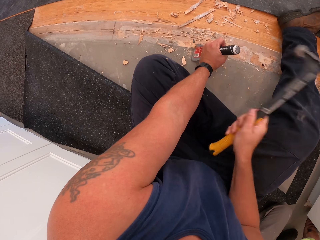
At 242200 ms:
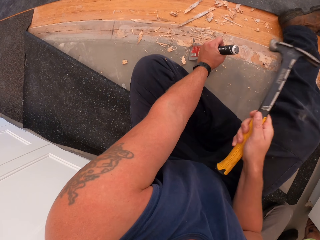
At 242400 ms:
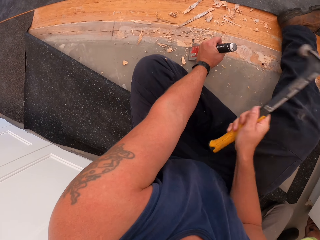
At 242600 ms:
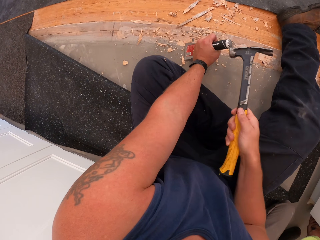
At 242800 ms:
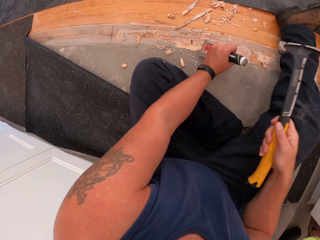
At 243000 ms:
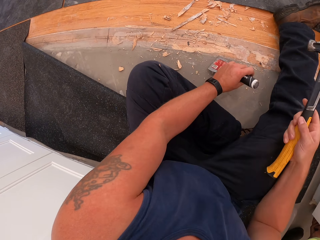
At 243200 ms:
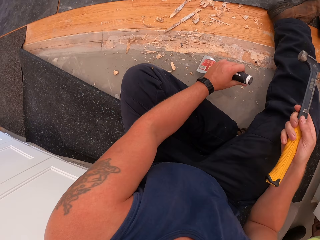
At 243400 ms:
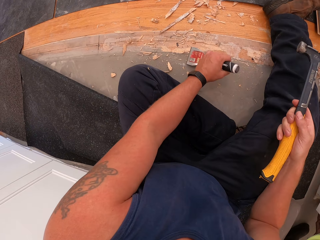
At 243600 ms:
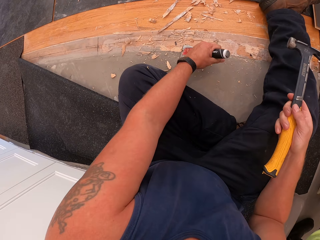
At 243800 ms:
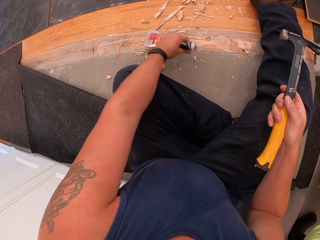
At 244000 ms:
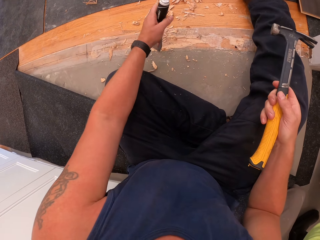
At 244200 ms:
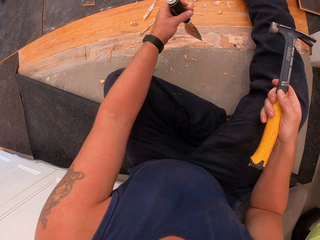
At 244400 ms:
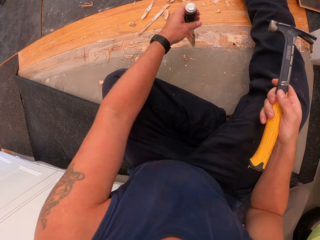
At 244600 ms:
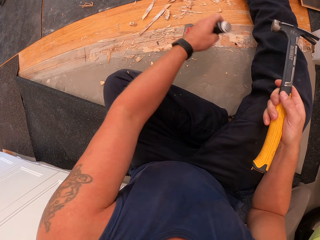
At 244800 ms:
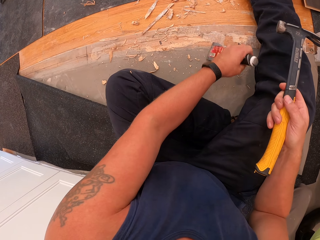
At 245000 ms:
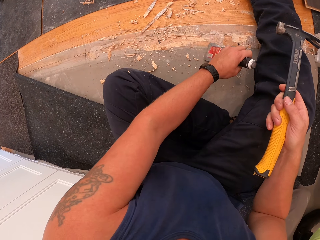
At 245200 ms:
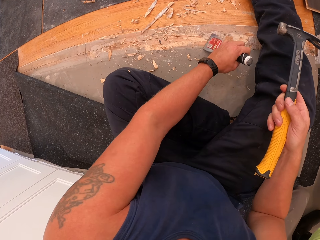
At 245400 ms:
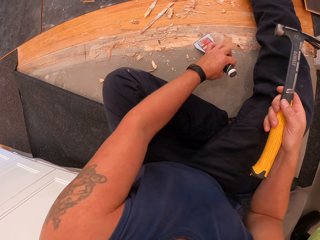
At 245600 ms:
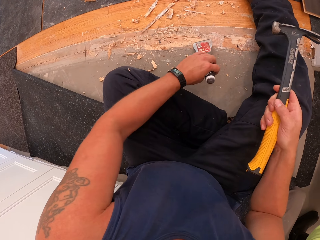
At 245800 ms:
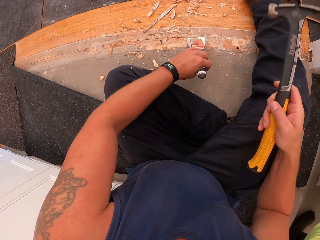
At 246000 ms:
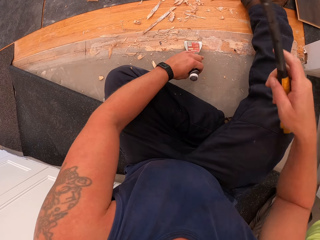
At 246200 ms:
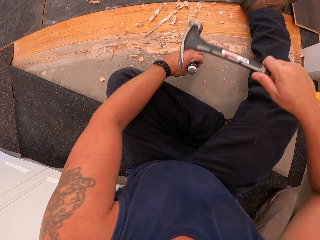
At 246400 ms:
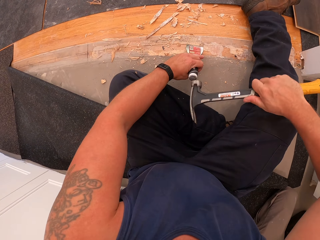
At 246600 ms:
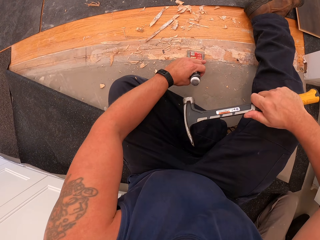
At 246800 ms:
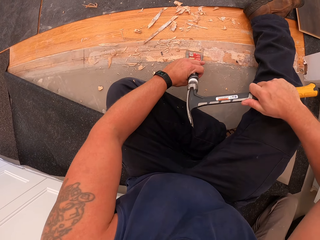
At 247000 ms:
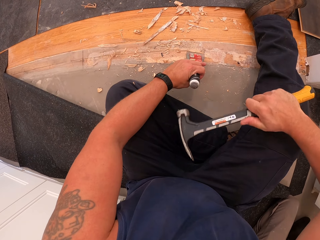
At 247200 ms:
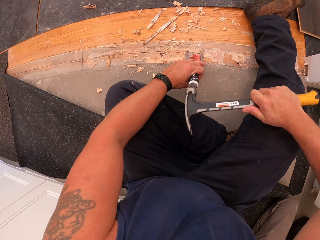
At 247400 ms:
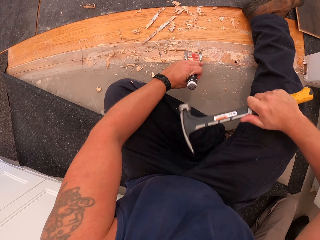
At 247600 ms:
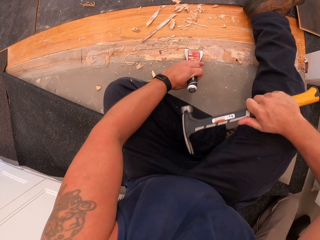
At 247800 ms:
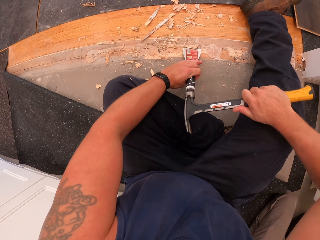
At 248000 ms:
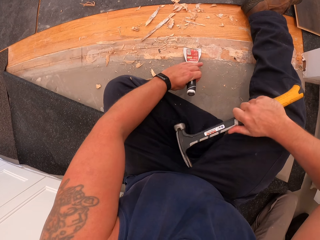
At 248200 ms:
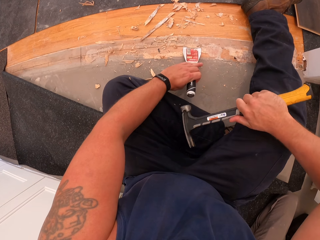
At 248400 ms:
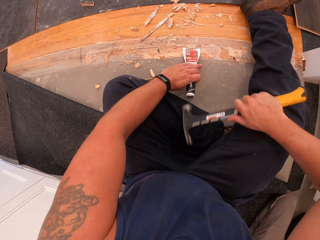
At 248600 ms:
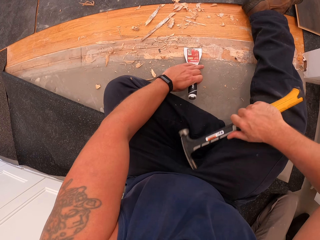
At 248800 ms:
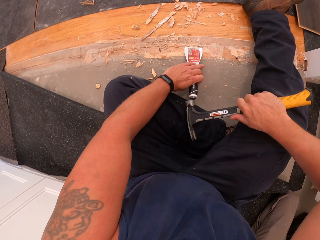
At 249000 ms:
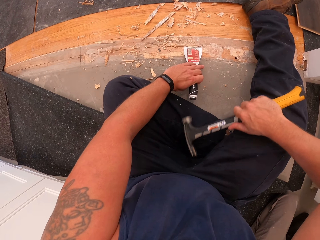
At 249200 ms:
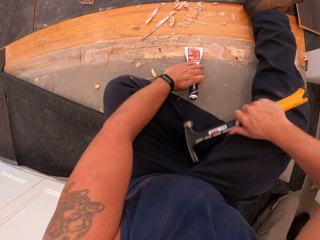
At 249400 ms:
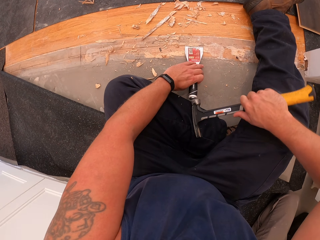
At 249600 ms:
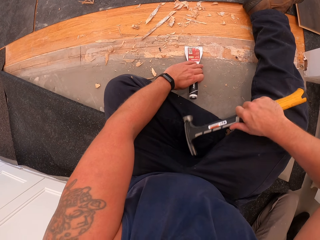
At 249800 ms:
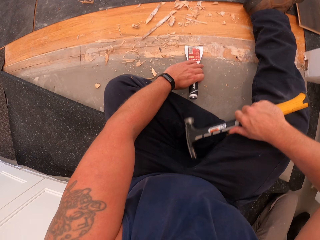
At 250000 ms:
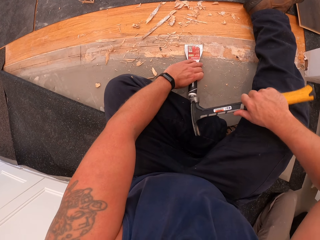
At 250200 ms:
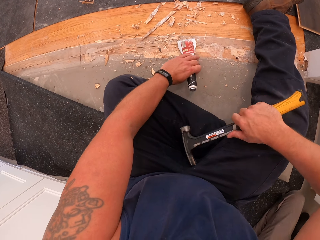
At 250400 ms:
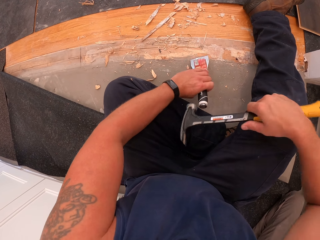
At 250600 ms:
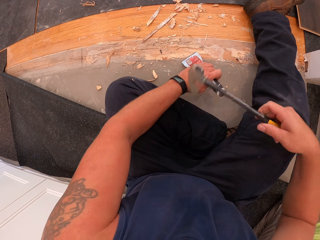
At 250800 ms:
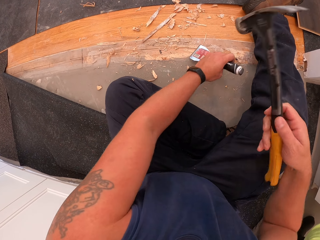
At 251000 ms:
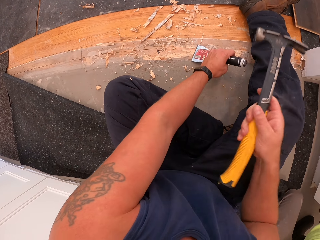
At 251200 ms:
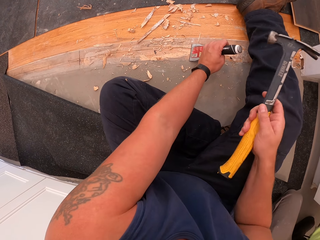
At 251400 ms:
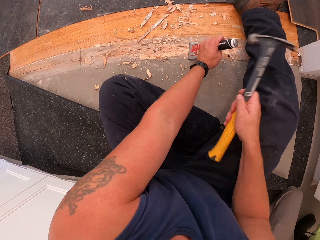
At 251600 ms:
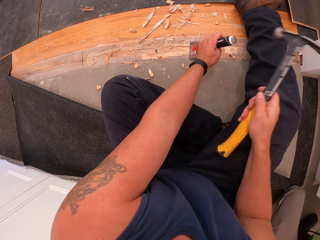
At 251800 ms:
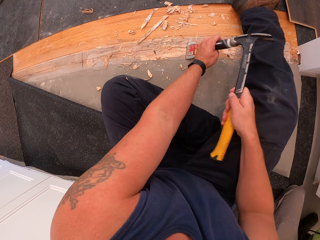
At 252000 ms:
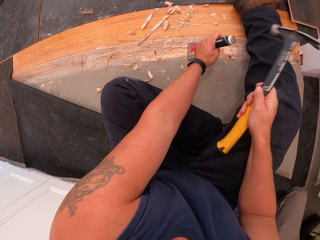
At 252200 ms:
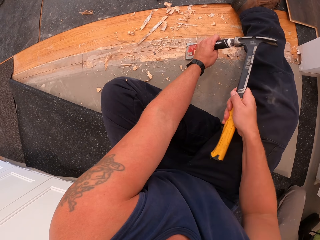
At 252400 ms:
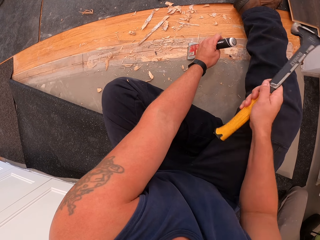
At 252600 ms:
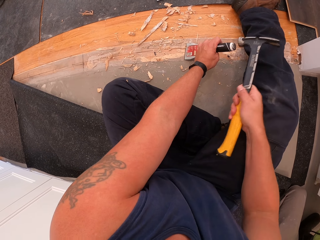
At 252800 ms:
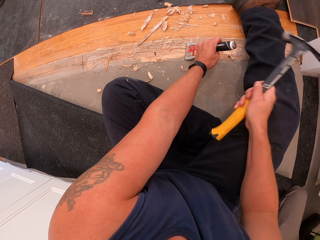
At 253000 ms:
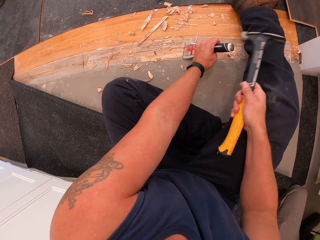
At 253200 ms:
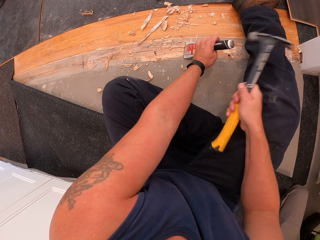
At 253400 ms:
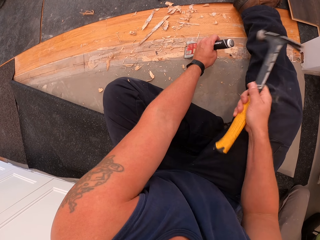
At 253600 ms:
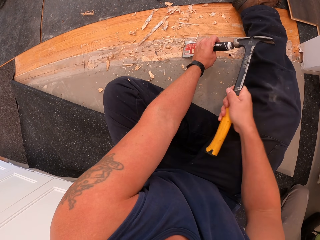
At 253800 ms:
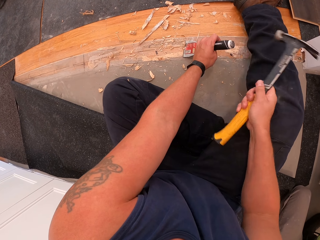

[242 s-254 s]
The camera wearer moves the putty knife. They put the putty knife on the wooden floor. They hit the putty knife with the hammer. They move the putty knife. They hit the putty knife with the hammer.

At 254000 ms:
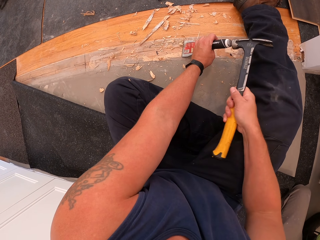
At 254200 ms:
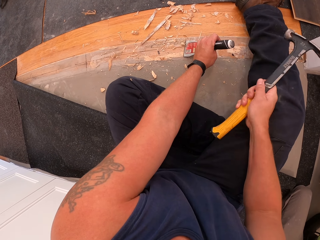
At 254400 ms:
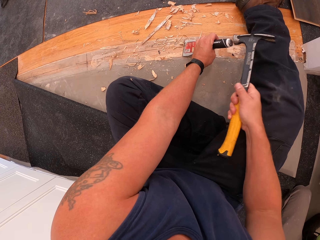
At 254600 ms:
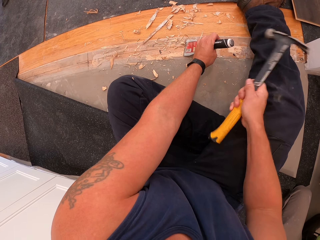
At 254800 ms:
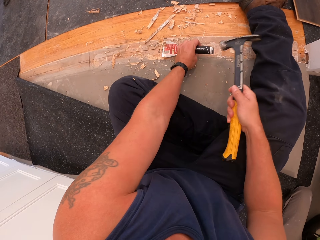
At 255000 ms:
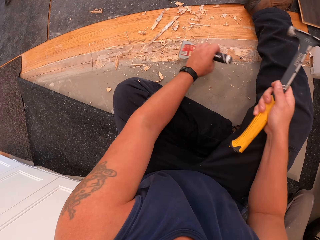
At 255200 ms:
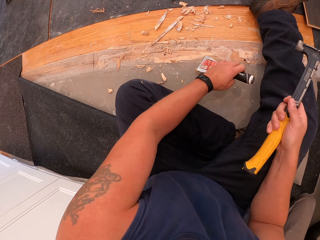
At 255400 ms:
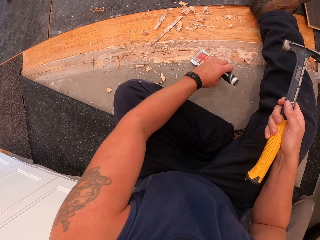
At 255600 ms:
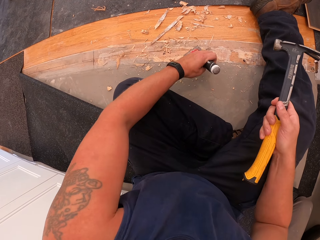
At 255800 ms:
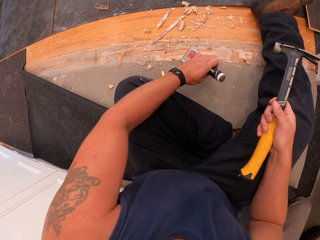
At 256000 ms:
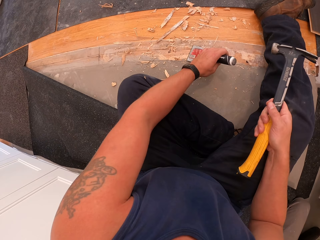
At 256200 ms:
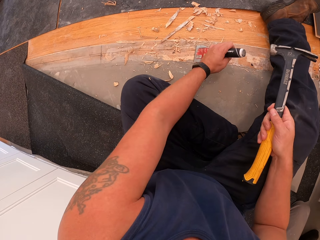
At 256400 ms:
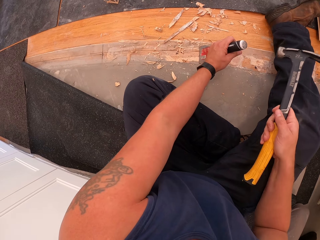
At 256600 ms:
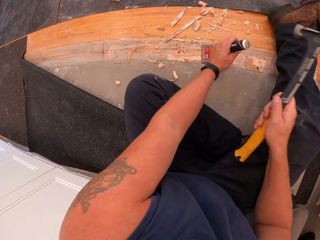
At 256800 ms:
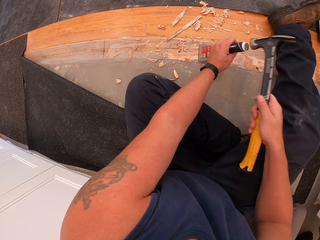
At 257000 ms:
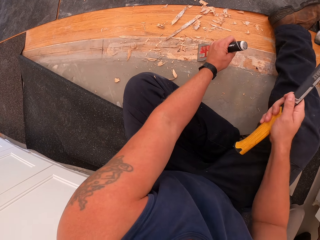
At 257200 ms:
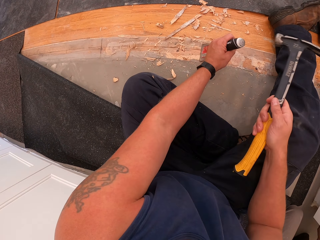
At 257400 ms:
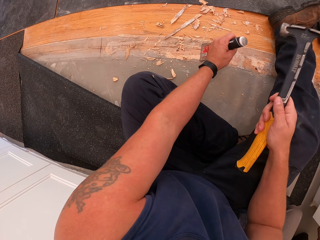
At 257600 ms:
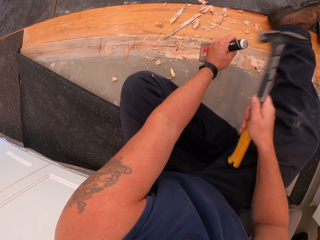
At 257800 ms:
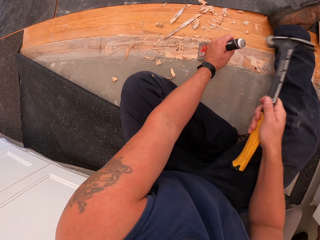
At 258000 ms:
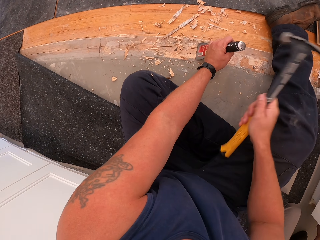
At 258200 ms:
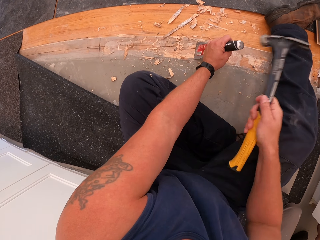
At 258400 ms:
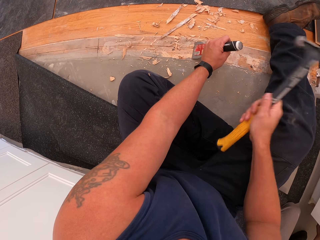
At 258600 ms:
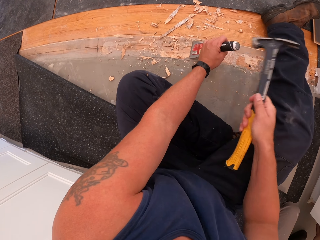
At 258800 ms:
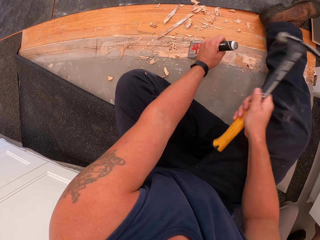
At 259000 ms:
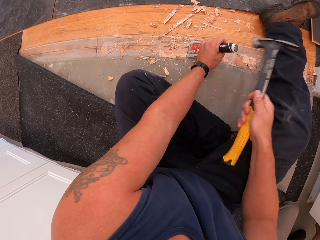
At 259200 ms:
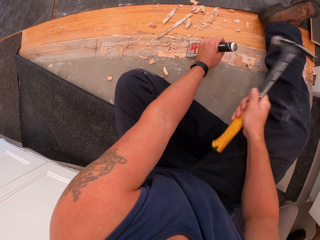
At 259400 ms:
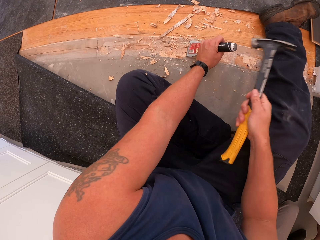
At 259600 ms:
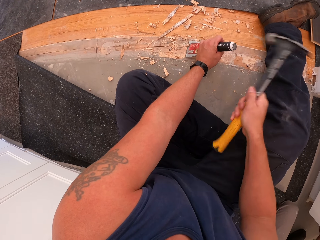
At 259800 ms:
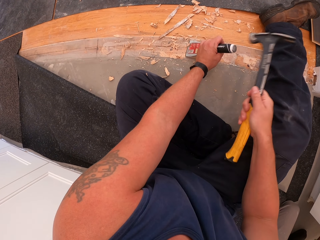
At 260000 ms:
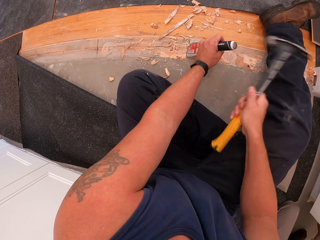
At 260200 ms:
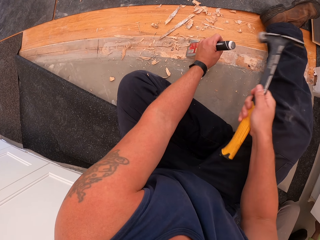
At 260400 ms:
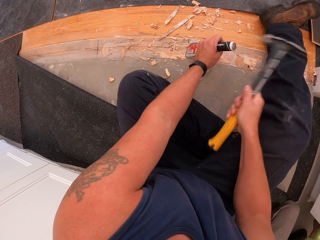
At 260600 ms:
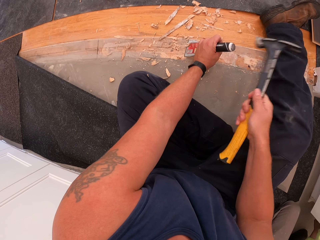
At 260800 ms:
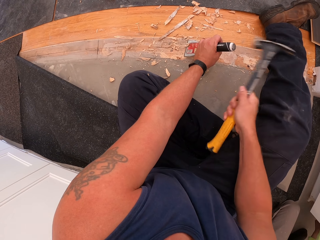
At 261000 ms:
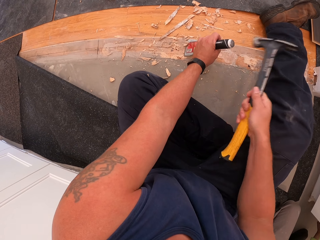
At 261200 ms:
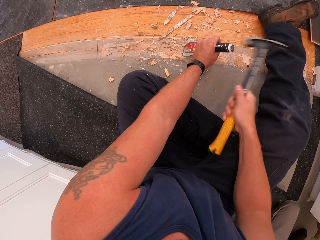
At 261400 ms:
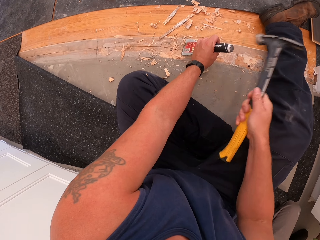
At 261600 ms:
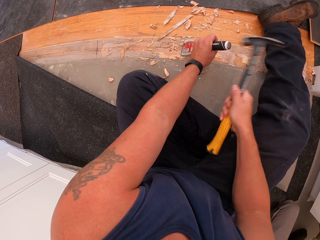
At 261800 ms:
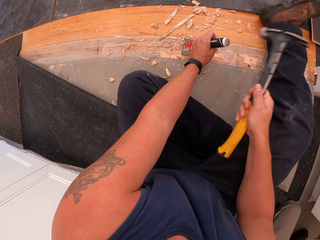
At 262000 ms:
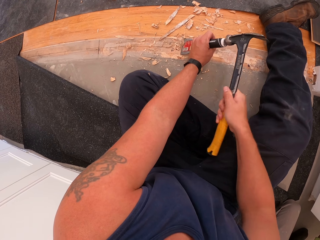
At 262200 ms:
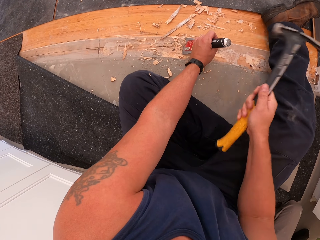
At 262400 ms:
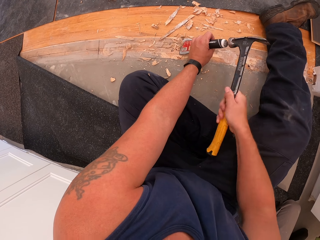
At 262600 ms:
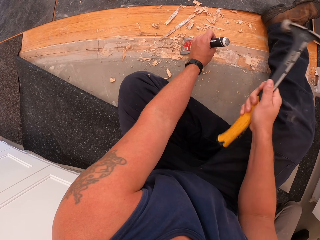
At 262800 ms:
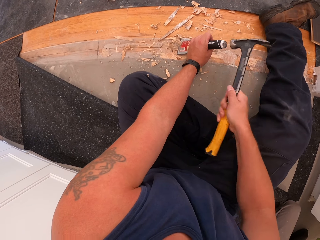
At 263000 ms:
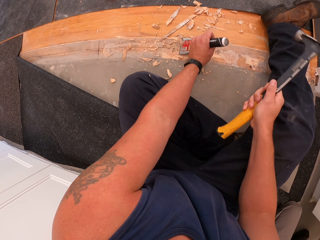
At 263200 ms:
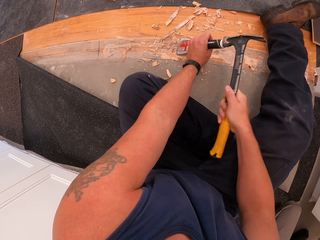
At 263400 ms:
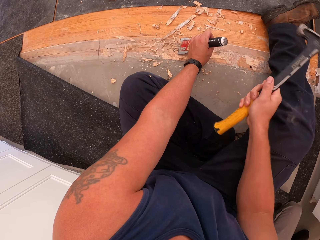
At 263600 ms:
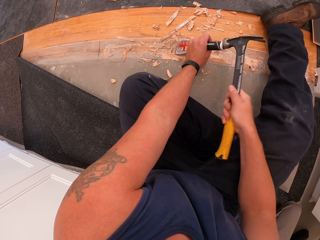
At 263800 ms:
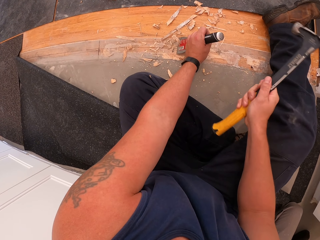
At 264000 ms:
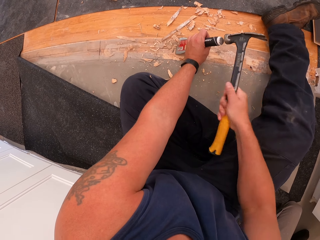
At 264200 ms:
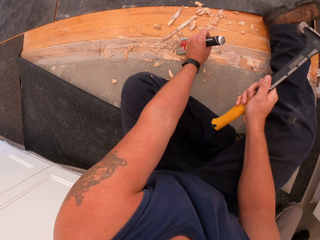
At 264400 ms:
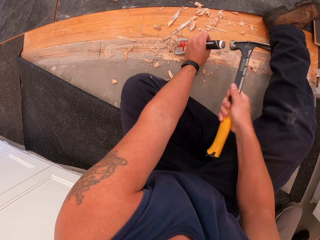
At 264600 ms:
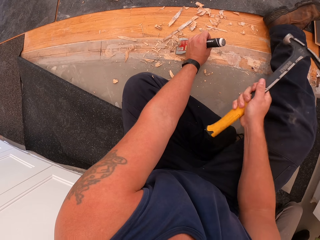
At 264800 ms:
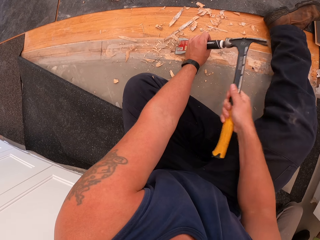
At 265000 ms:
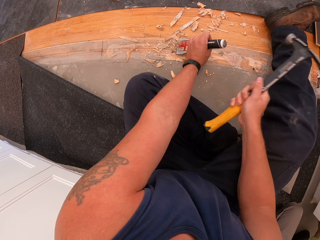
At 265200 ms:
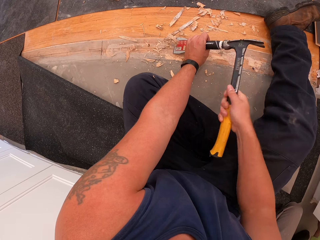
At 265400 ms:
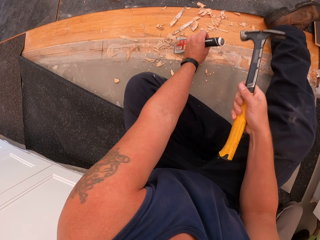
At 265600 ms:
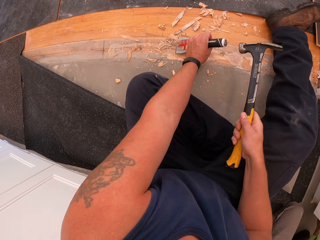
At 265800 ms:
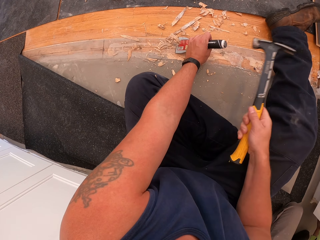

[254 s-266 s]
The camera wearer moves the putty knife. They hit the putty knife with the hammer.
